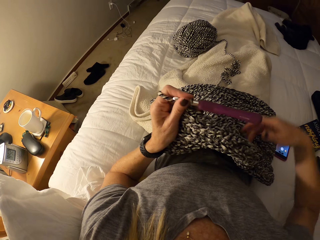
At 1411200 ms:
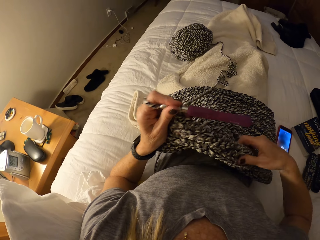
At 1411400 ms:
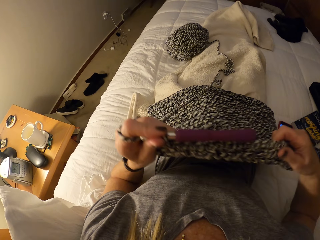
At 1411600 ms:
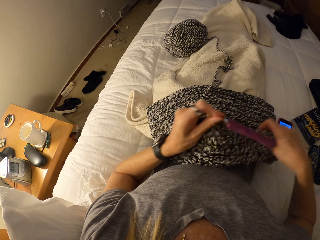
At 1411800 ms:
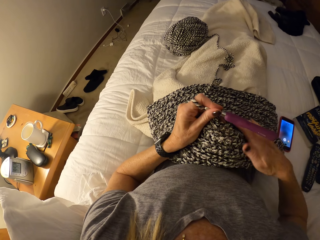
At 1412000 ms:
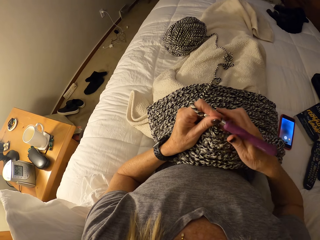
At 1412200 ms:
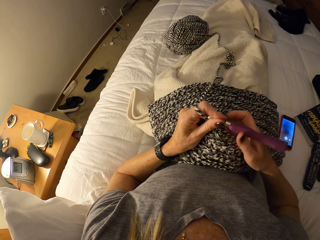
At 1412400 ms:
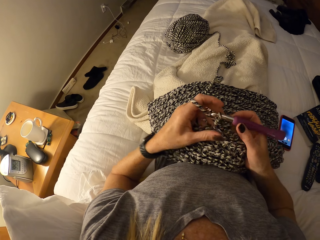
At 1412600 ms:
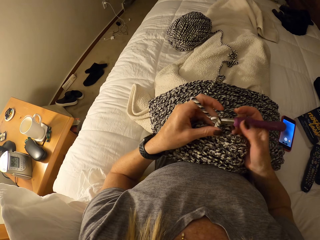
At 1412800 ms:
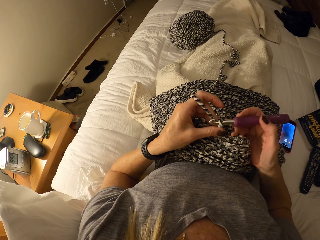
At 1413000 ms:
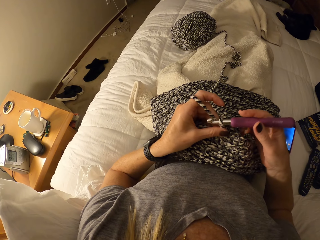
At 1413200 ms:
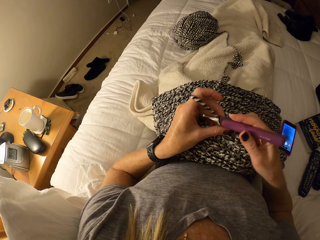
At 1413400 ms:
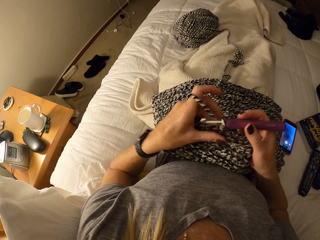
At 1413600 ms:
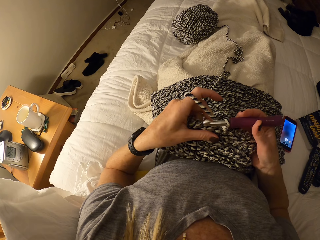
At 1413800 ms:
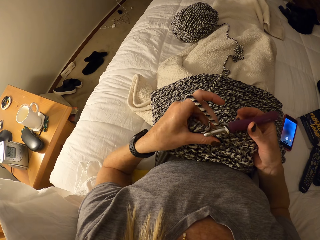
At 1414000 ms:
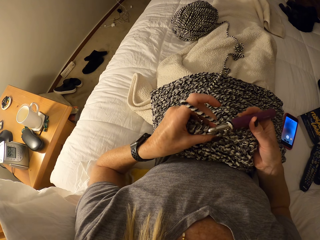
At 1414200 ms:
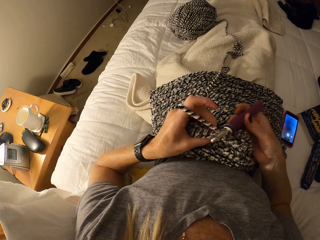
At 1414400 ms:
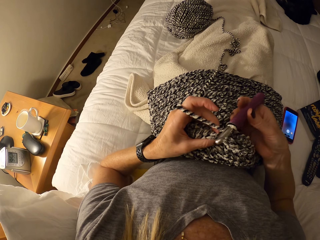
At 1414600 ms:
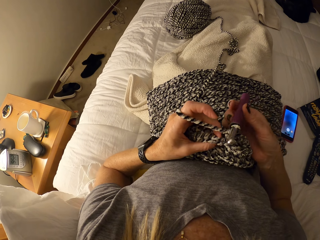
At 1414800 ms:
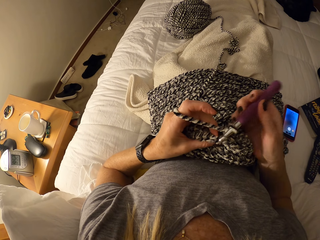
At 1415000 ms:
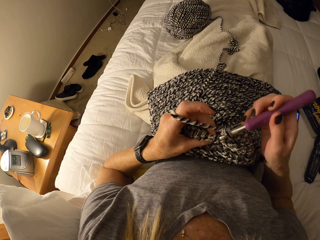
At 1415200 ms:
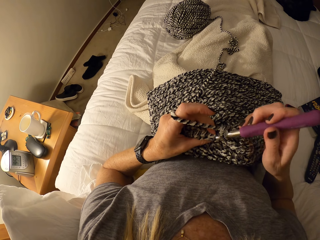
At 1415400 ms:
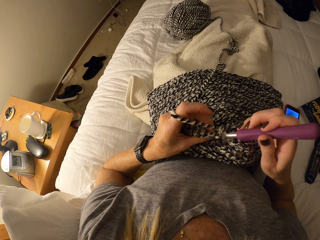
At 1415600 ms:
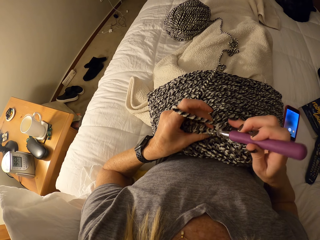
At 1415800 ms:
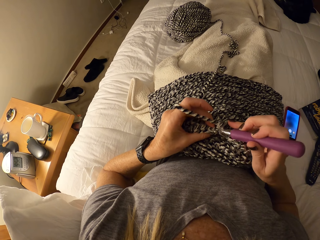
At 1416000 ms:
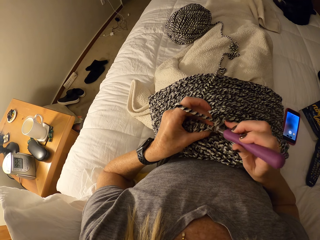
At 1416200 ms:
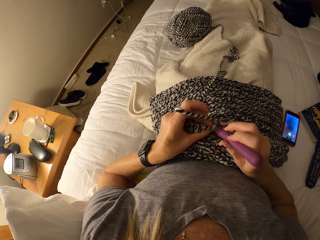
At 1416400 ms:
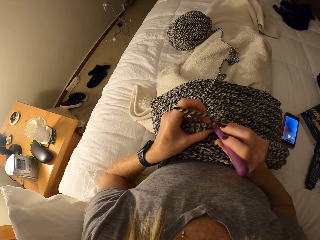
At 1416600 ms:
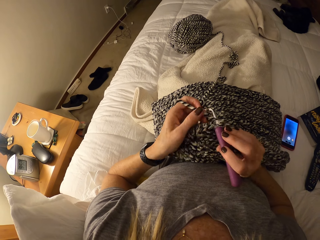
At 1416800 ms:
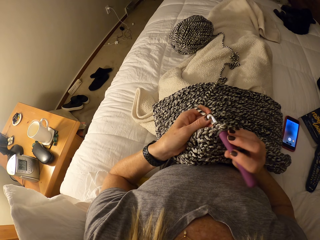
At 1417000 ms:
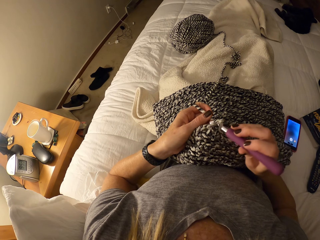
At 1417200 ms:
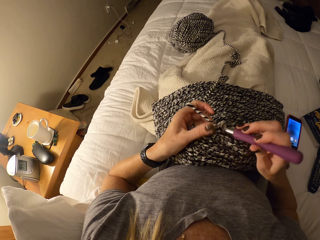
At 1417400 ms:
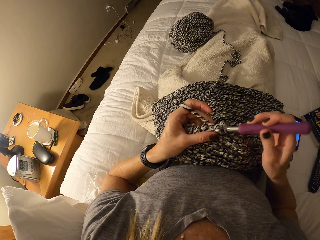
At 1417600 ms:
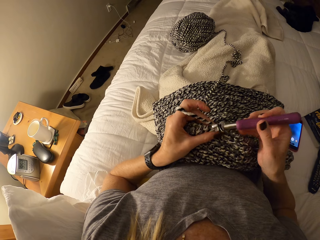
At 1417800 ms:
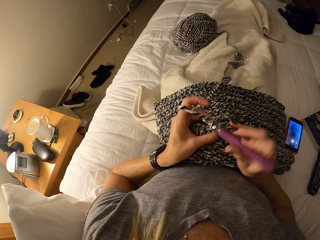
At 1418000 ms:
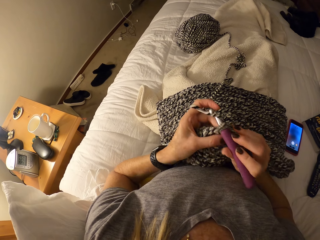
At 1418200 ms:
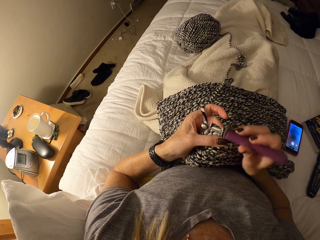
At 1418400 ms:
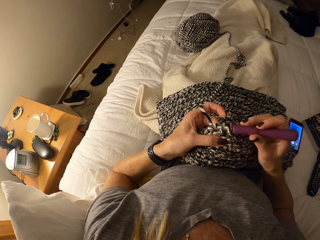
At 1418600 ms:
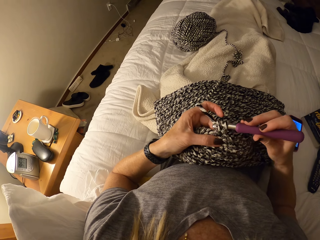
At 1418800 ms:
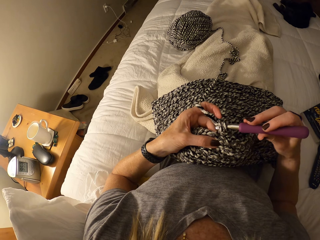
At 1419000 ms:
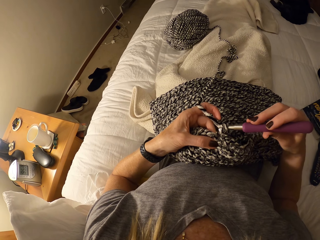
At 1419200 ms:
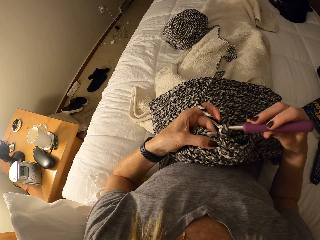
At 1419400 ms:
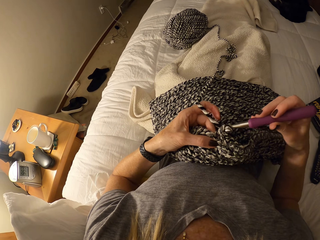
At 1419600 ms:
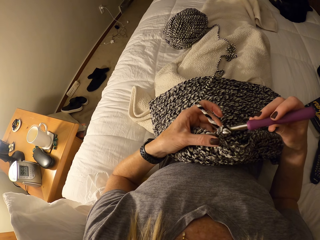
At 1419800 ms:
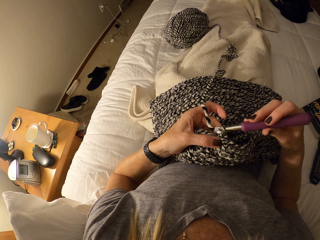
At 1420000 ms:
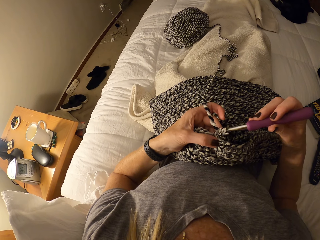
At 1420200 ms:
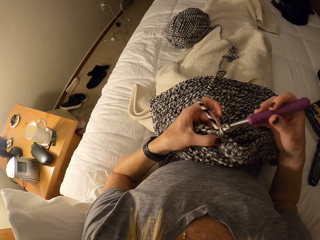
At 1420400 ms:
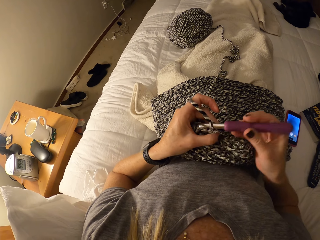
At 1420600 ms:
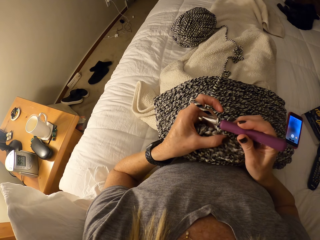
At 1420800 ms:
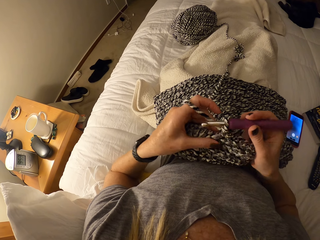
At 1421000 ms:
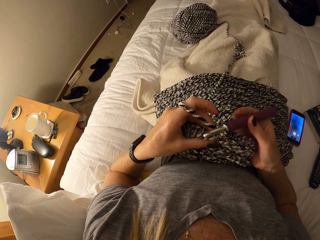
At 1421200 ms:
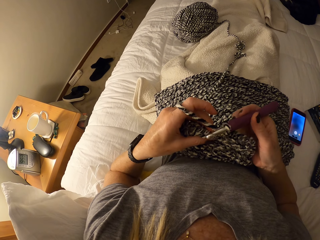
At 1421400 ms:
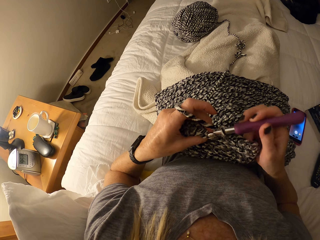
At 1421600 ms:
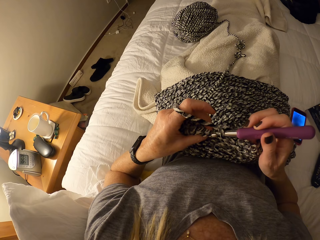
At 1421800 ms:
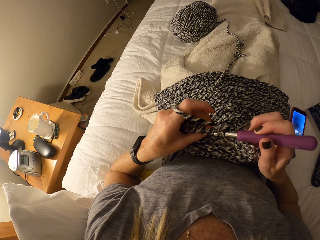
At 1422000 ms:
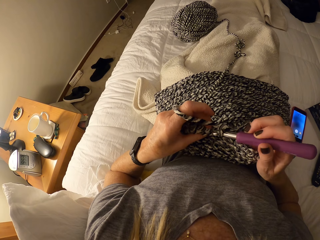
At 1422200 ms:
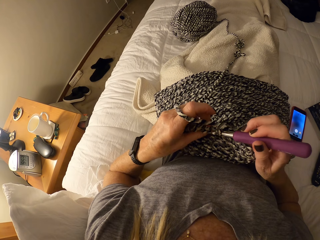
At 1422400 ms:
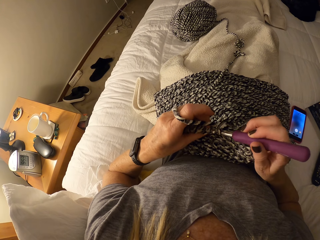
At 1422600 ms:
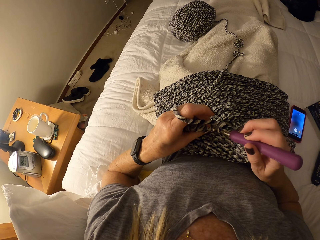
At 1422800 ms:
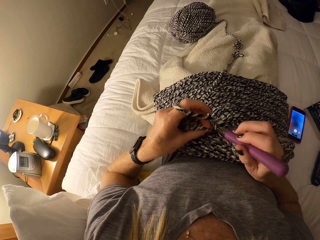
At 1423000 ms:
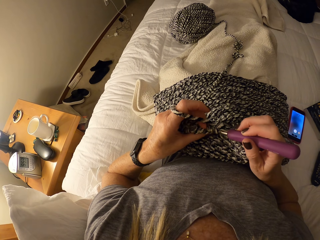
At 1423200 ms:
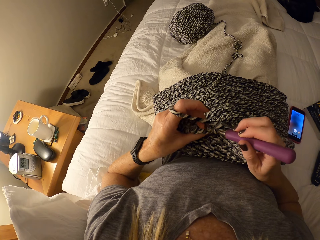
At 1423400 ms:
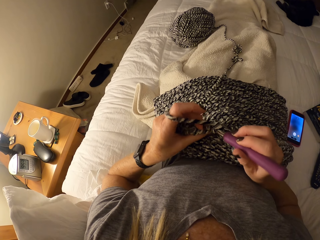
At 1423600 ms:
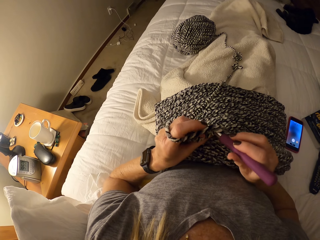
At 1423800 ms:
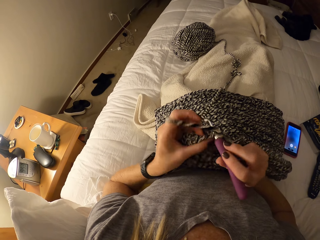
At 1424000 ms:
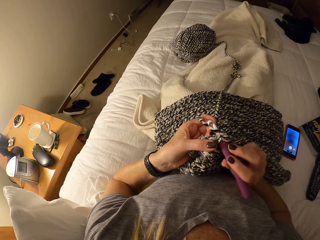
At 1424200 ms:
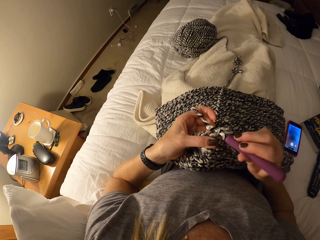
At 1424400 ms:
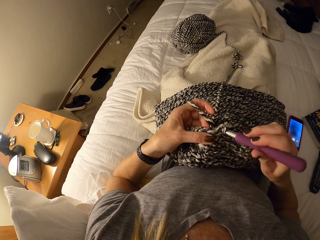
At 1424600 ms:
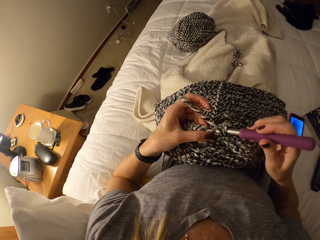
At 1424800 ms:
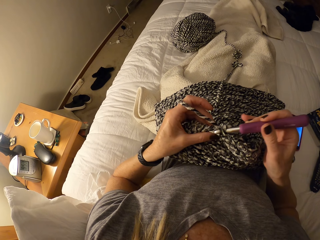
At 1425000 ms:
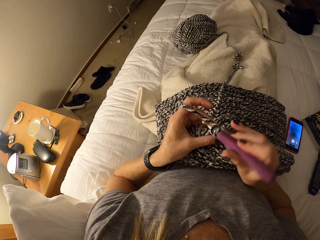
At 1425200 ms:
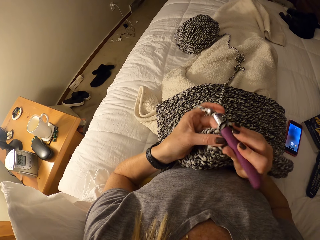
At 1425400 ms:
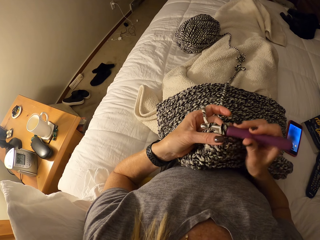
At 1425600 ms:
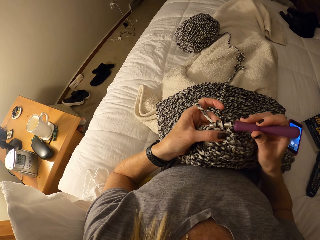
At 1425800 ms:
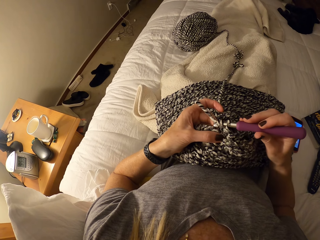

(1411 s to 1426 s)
The camera wearer stretches the fabric by the right hand. They touch the fabric. They hold a crochet hook by the right hand. They interlock loops of yarn with the crochet hook. They knit the fabric.

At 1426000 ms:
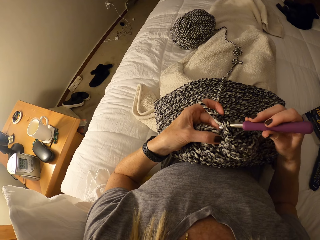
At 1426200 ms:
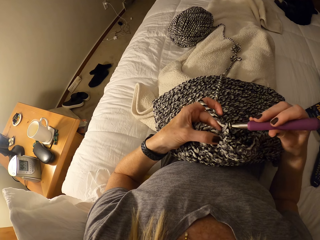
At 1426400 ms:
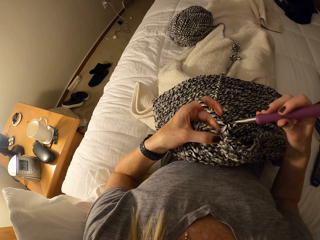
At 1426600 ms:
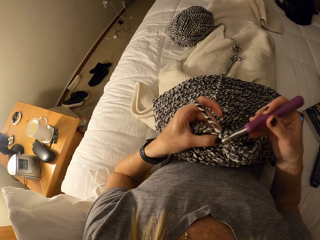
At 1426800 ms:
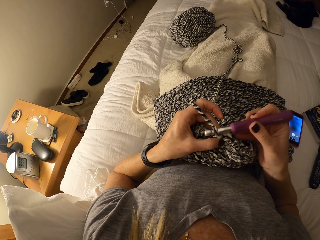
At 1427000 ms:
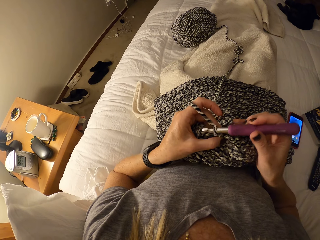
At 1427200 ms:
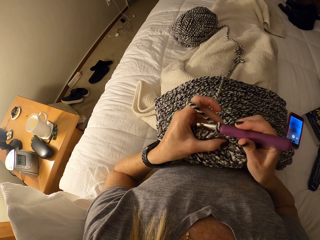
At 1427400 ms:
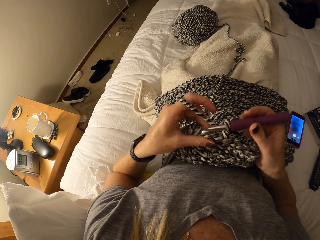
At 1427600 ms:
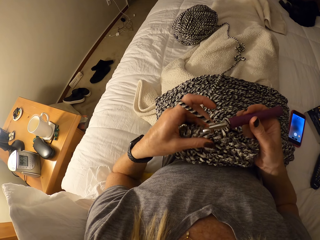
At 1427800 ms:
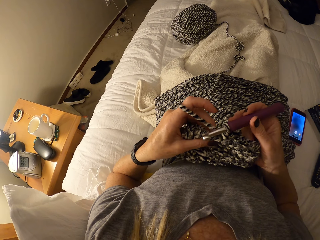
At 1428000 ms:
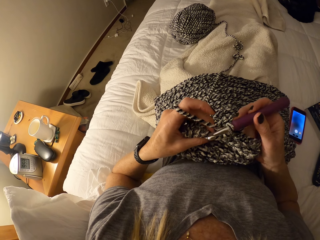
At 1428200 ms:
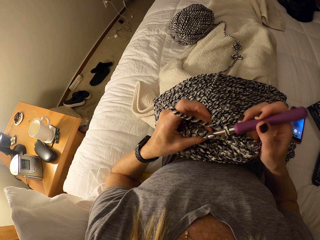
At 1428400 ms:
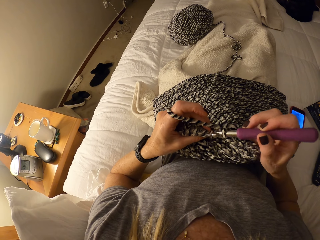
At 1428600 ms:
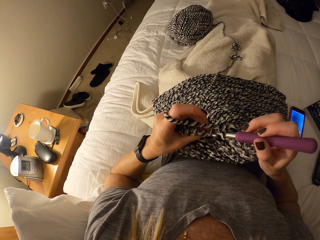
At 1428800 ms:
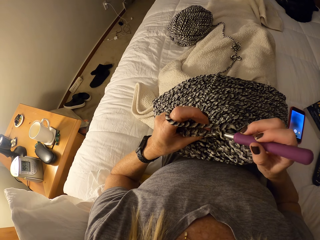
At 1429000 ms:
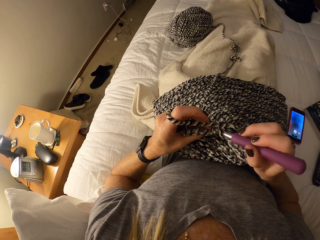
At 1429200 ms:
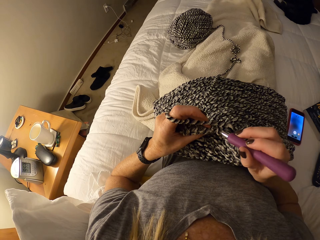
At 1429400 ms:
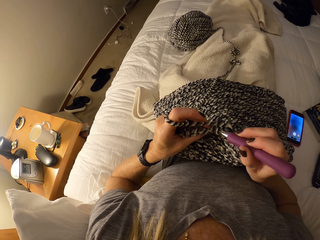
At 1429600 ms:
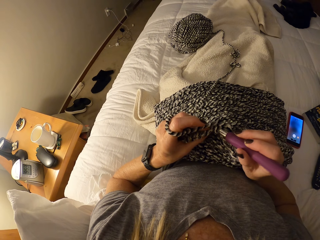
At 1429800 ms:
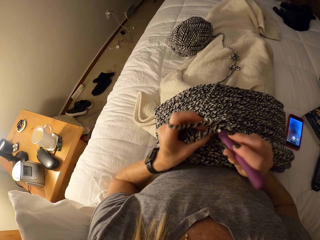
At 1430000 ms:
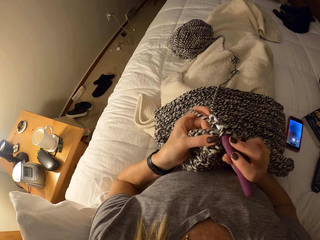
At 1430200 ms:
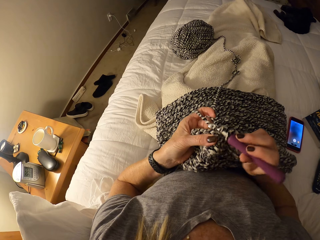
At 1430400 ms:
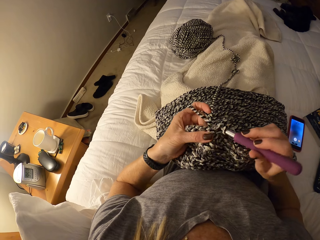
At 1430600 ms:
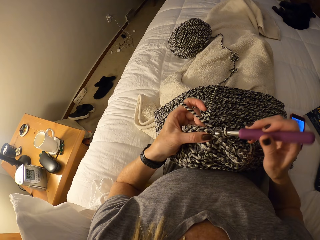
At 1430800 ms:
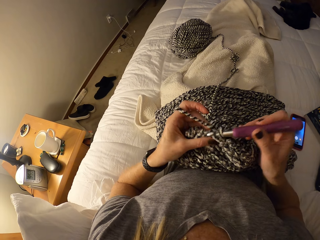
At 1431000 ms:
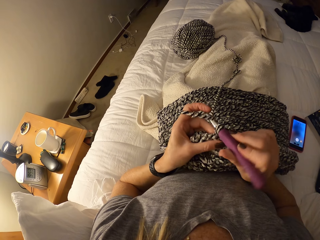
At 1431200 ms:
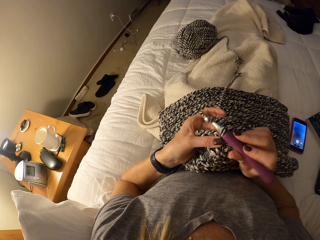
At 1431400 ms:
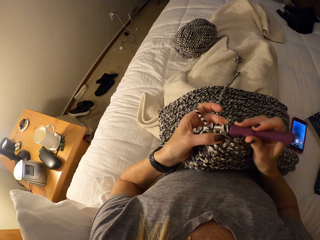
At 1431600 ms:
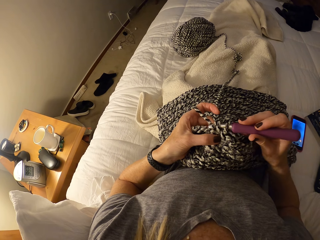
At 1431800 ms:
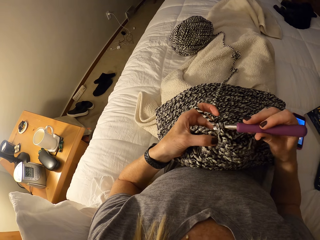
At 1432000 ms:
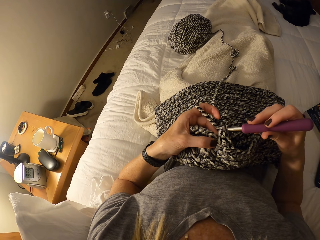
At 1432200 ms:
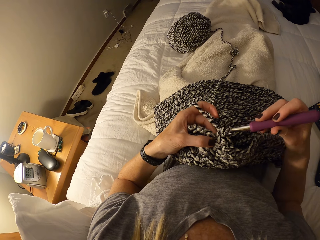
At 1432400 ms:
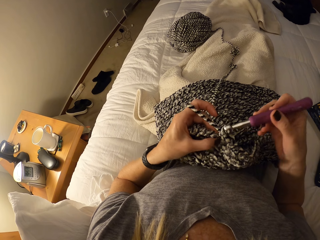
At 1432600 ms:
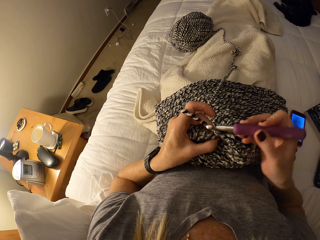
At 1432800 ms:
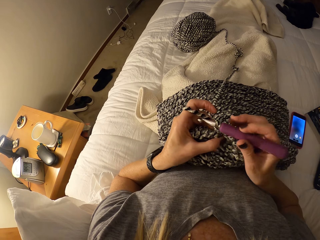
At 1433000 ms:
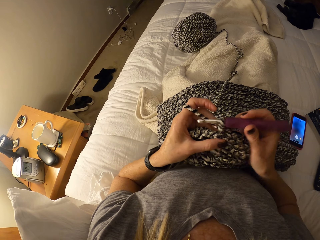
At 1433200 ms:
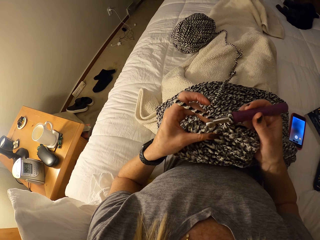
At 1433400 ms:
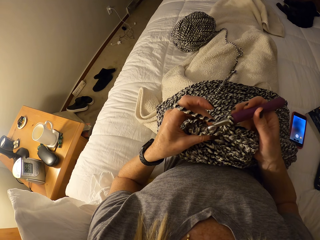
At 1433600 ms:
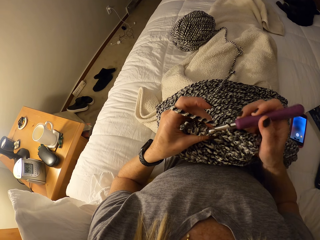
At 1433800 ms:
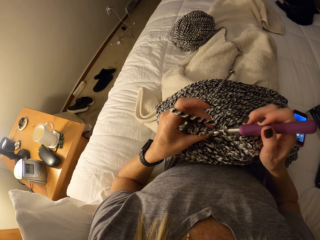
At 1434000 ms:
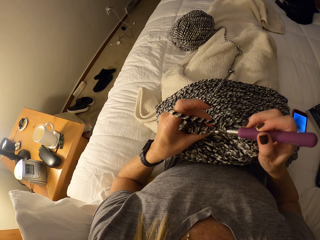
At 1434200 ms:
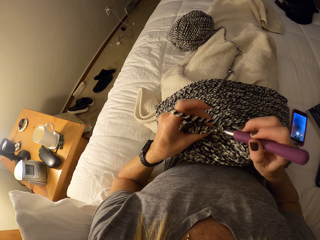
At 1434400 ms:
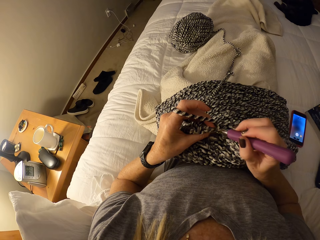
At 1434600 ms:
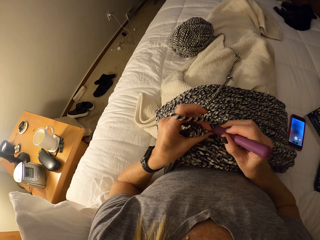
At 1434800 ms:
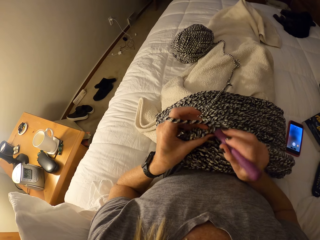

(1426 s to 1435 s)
The camera wearer knits the fabric.
